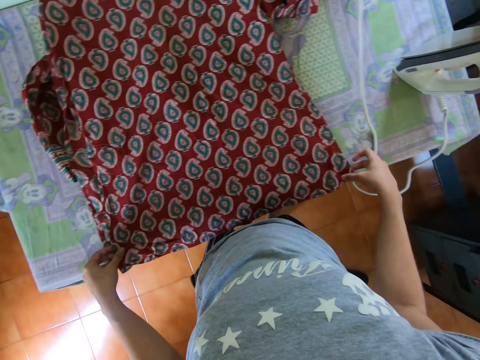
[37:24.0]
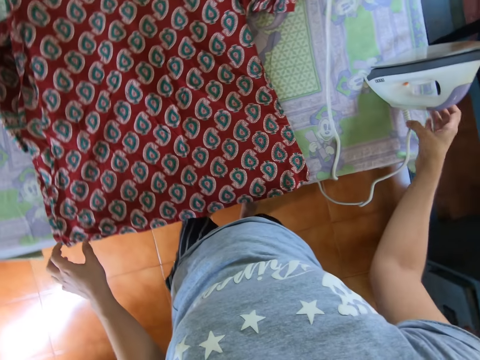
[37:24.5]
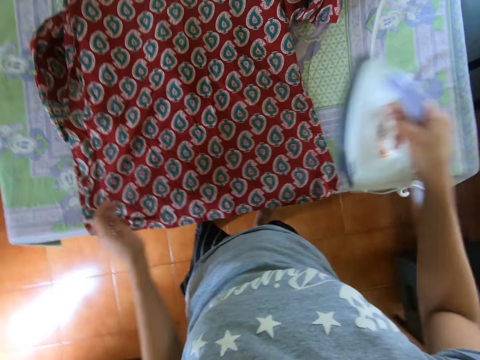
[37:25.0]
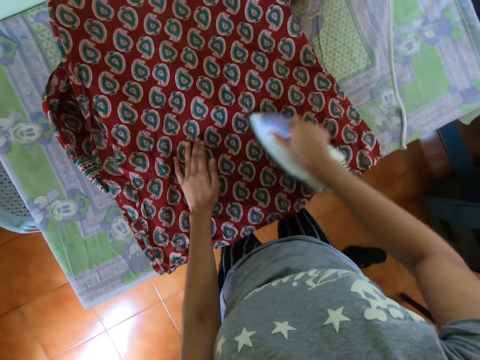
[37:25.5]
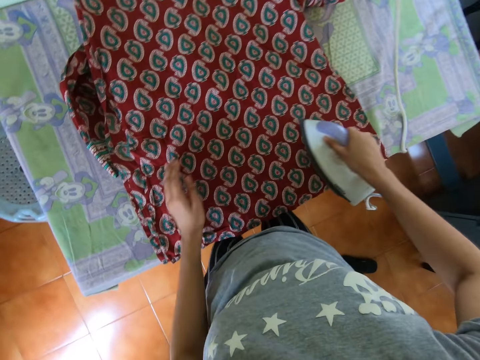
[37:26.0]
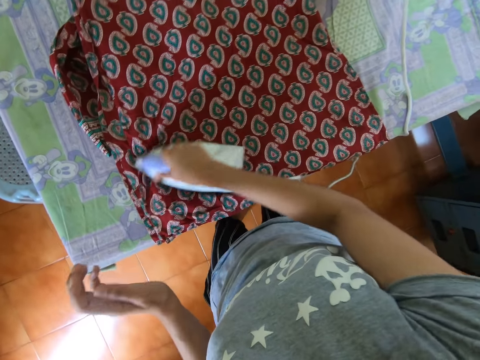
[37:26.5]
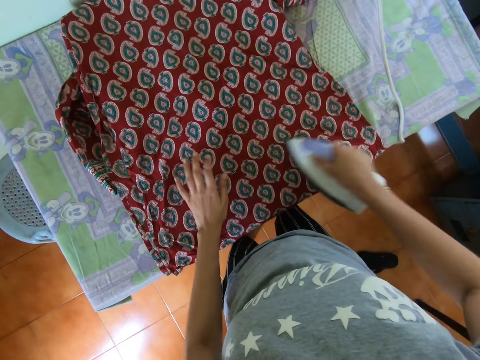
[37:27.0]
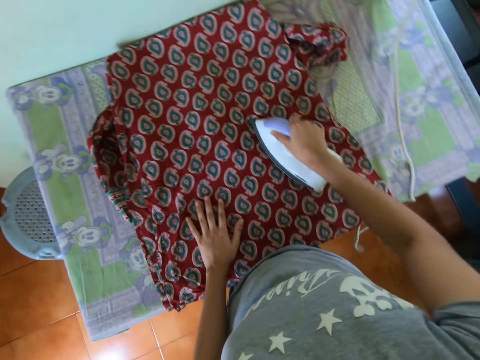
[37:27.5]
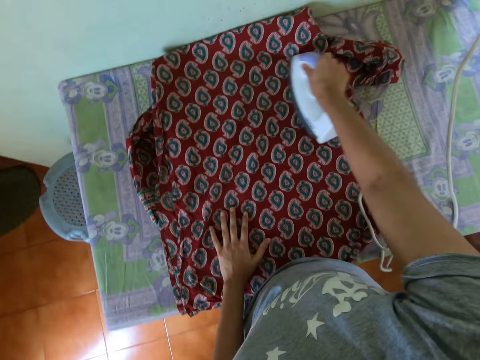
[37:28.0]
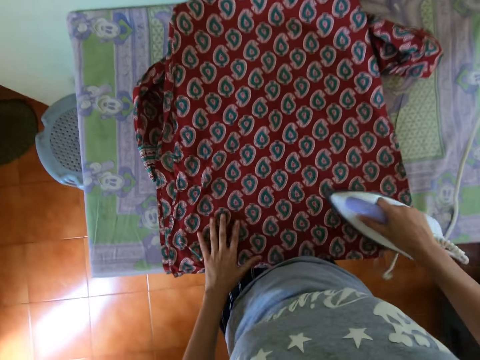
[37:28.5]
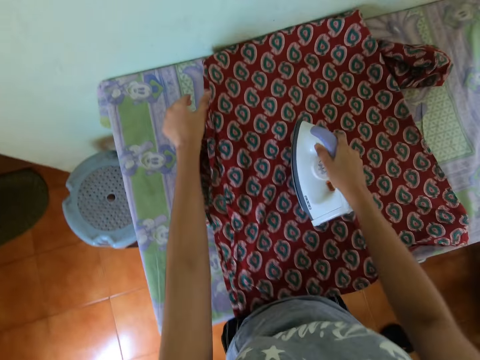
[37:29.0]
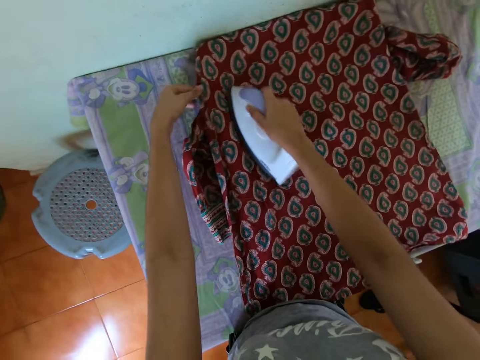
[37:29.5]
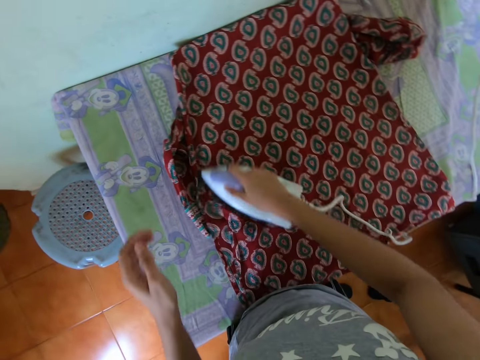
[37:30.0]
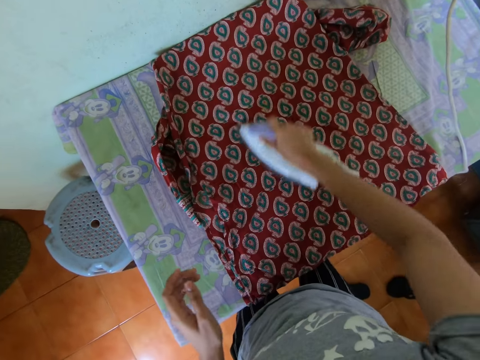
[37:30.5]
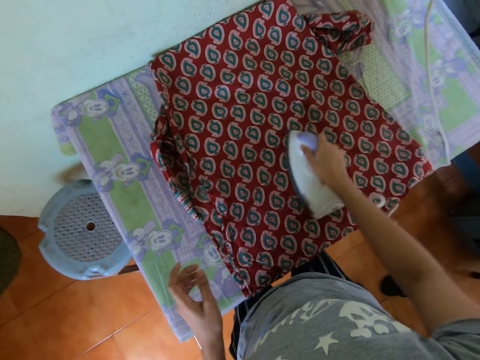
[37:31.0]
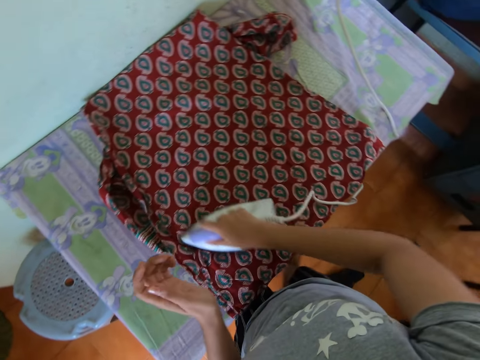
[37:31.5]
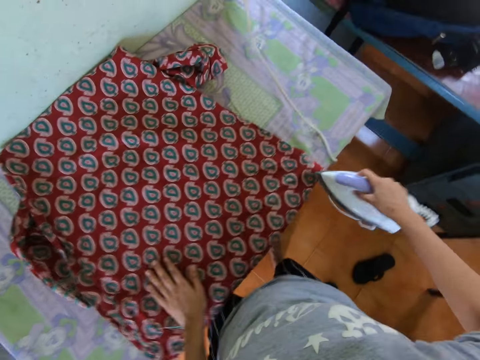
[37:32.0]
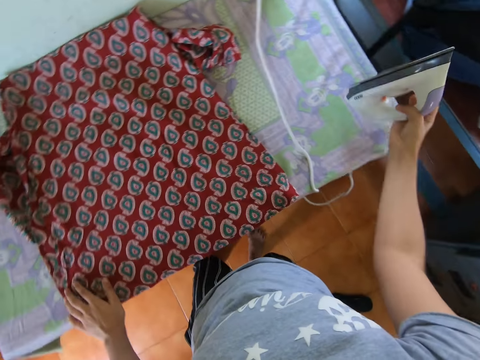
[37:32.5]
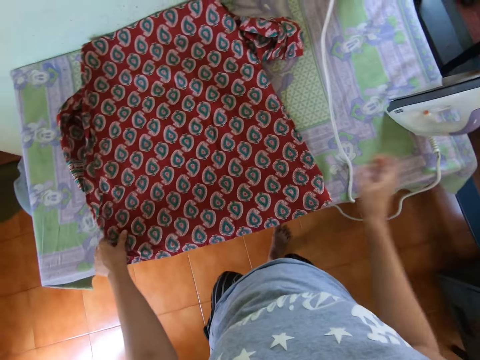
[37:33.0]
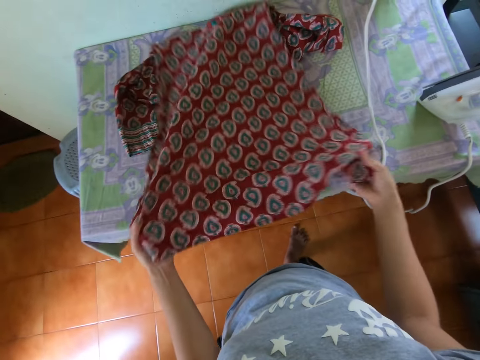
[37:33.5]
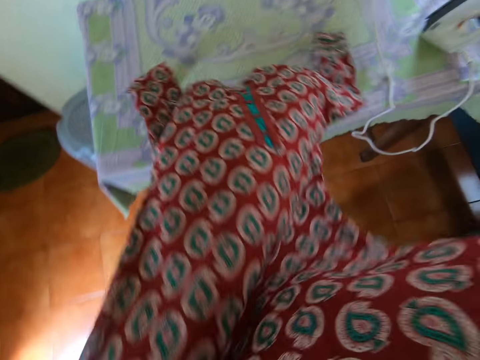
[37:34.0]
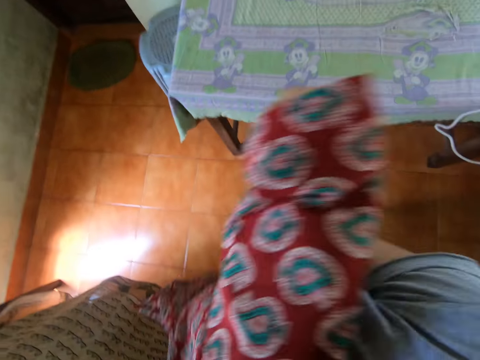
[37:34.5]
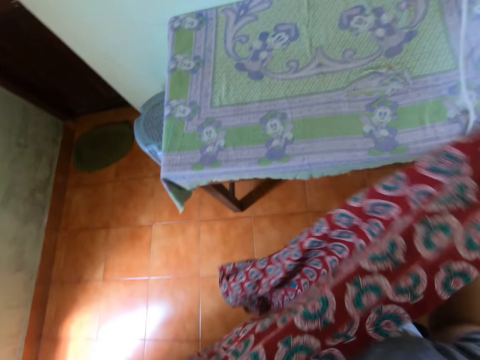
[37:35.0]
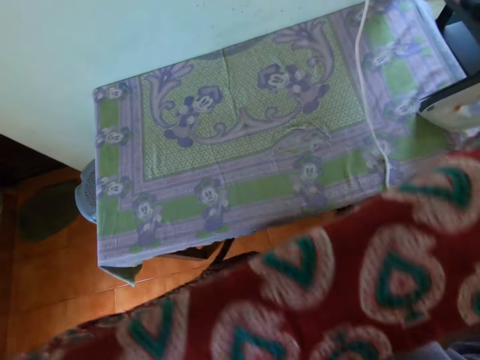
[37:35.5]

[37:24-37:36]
The camera wearer moves her hand up. She carries the iron or iron box from the table with her right hand. She lifts the iron box and lifts her hand up. She irons the cloth or dress on the table with the iron in her right hand. She touches the cloth on the table with her left hand. She moves the iron box down and places the iron box on the dress. She moves her hand up. She places her left hand on the cloth on the table. She moves her hand on the dress and moves her hand forward. She adjusts the cloth on the table with her left hand. She holds the dress, moves her hand up and irons the dress. She moves her hand down. She touches the cloth on the table with her left hand. She lifts the iron box. She places the iron on the table with her right hand. She removes the cloth from the table with both hands. She moves her hands down, holds the dress and lifts the dress up.

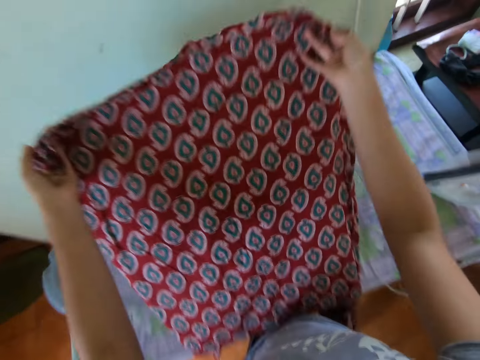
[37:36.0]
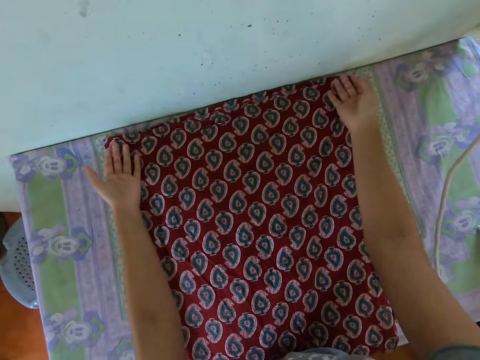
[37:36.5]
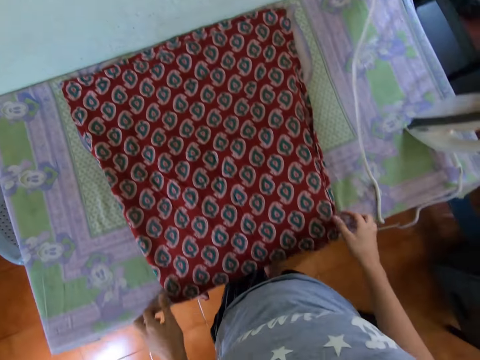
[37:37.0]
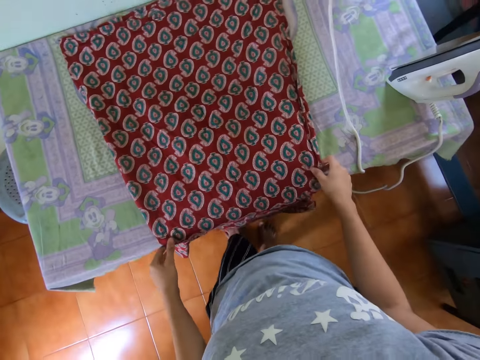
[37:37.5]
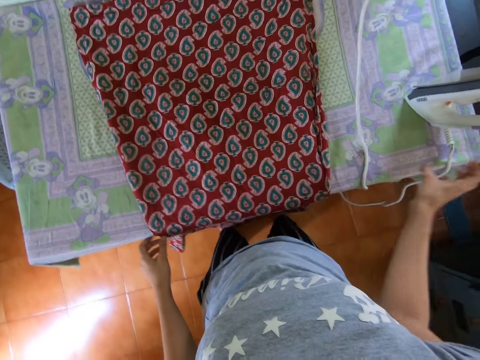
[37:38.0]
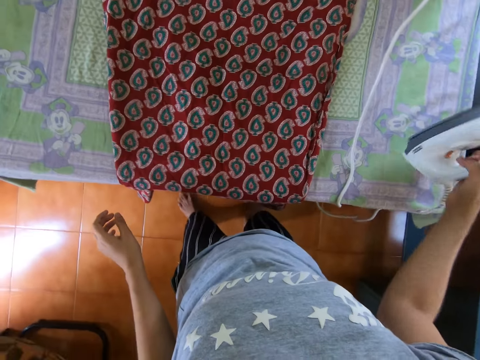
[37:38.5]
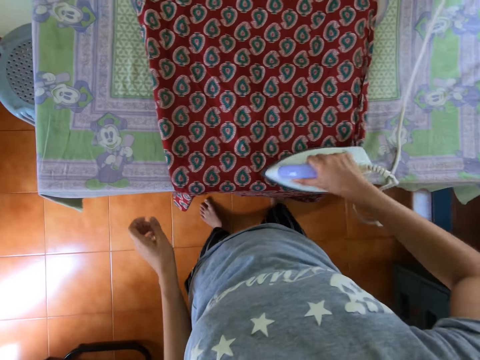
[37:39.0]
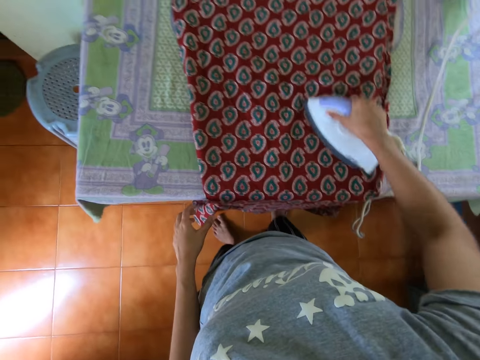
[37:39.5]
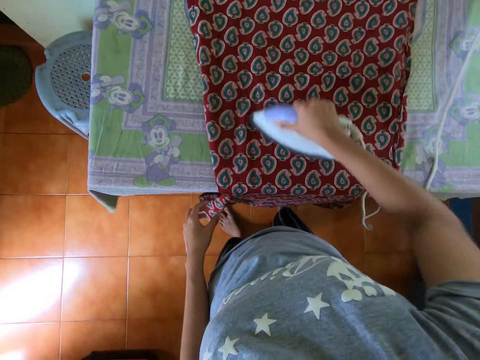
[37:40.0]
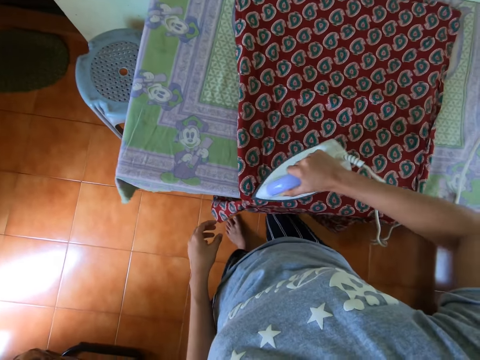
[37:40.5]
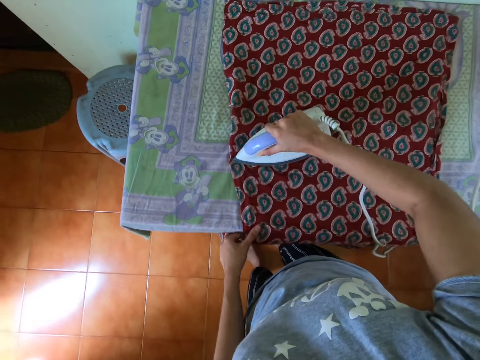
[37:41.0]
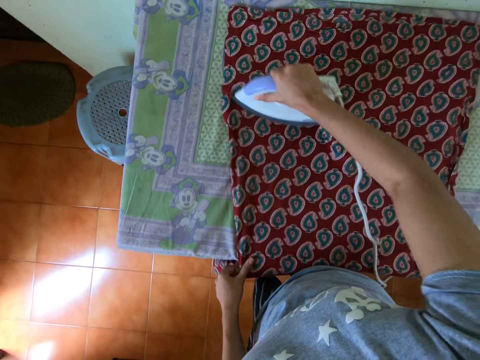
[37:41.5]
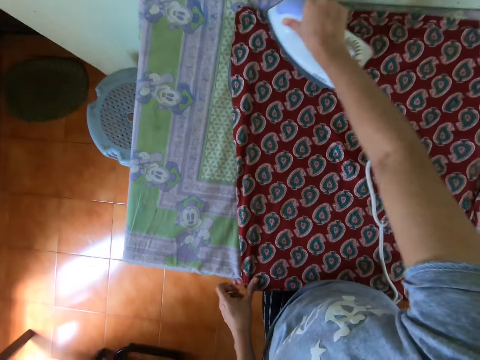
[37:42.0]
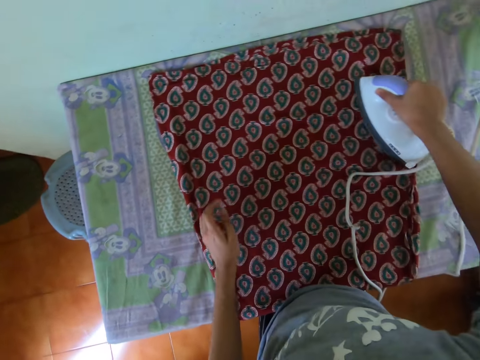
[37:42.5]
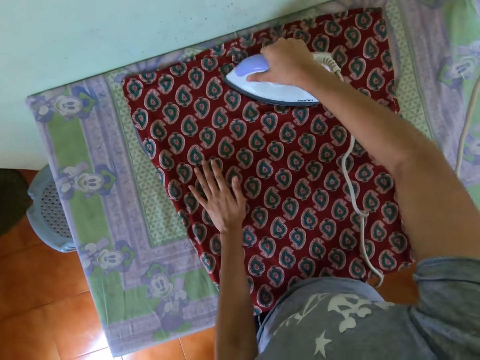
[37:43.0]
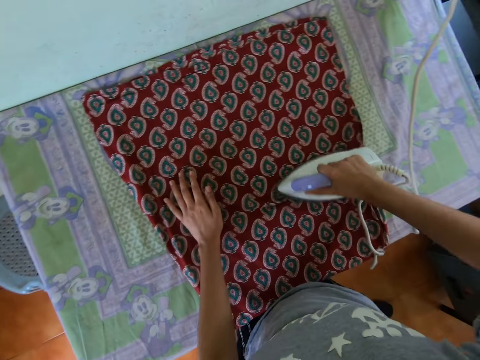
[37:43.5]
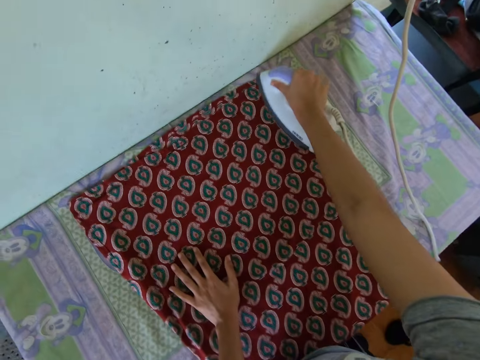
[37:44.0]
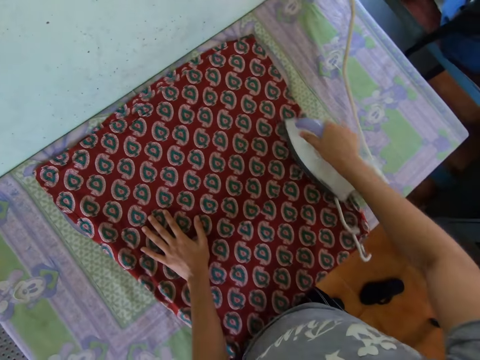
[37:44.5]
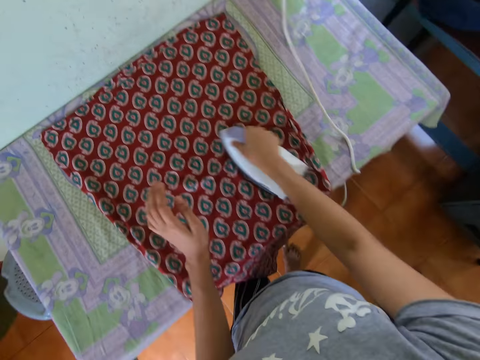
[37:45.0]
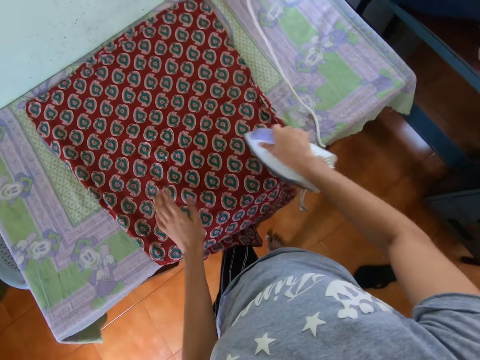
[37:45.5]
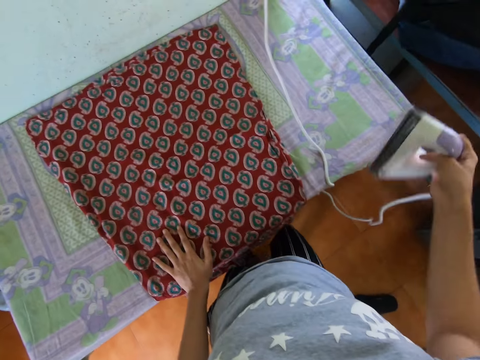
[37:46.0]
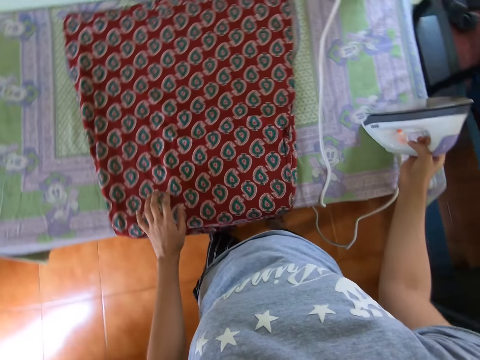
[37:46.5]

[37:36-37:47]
The camera wearer places the cloth or dress on the table with both hands. She moves the dress down and moves her hands. She adjusts the cloth on the table with both hands. She holds the dress, moves the dress and moves her hand up. She carries the iron or iron box from the table with her right hand. She moves the iron box down and moves her hand up. She irons the cloth on the table with the iron in her right hand. She places the iron box on the dress. She holds the dress. She touches the cloth on the table with her left hand. She moves her hand forward, holds the dress, lifts her hand up, moves her hand on the dress and lifts the iron box. She places the iron on the table with her right hand.
